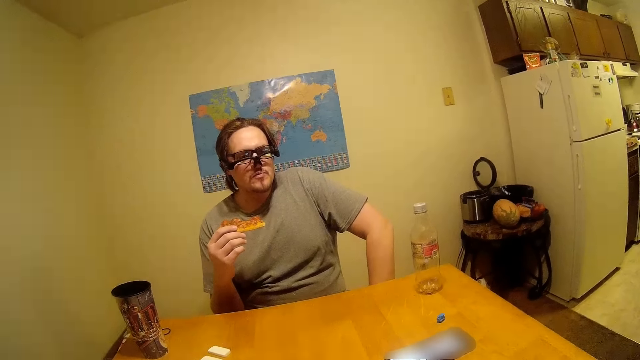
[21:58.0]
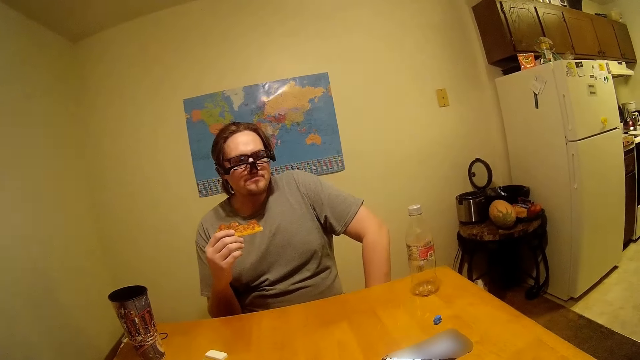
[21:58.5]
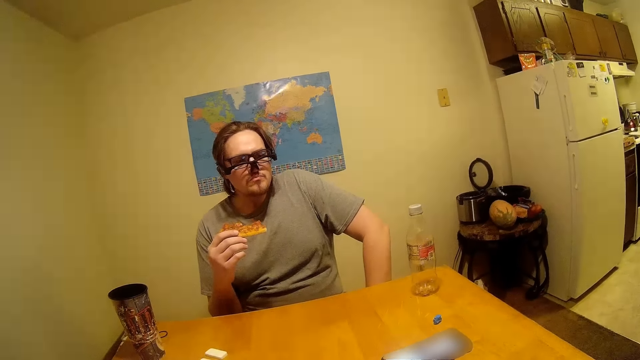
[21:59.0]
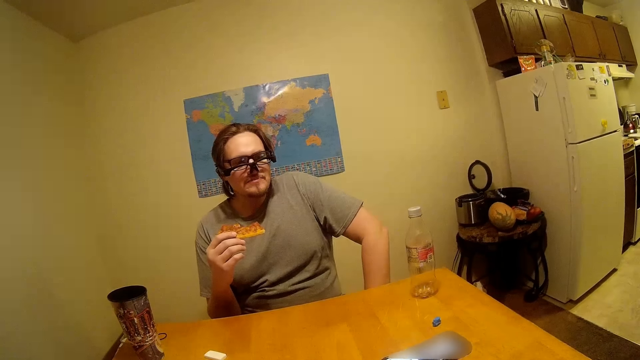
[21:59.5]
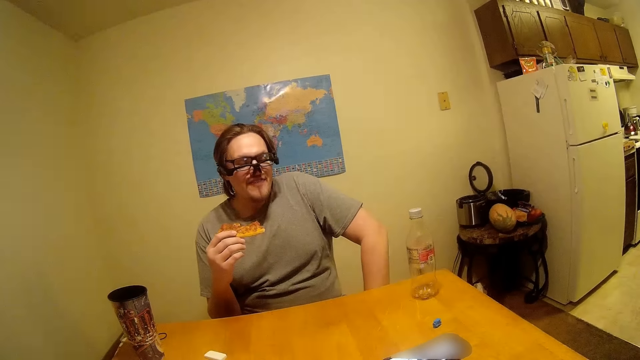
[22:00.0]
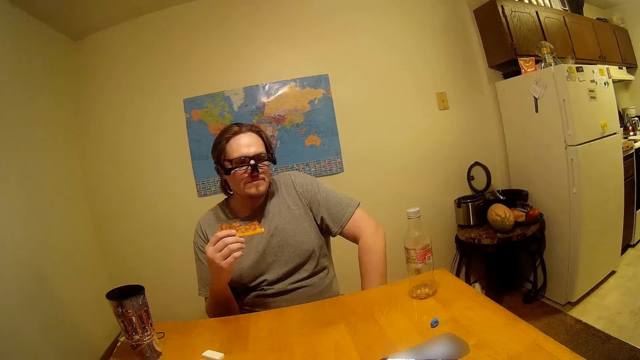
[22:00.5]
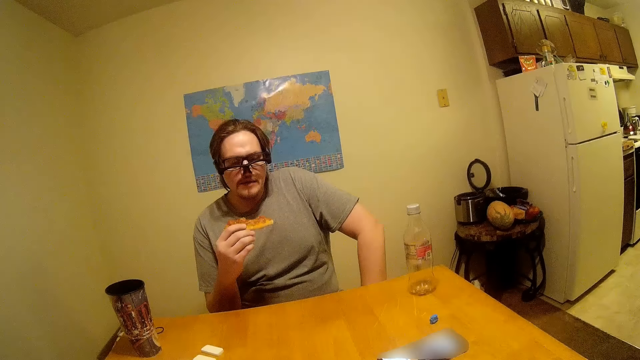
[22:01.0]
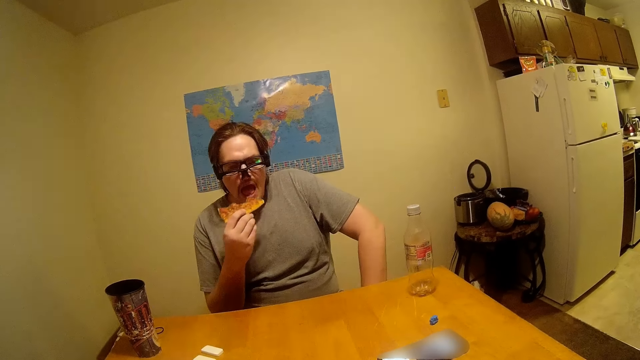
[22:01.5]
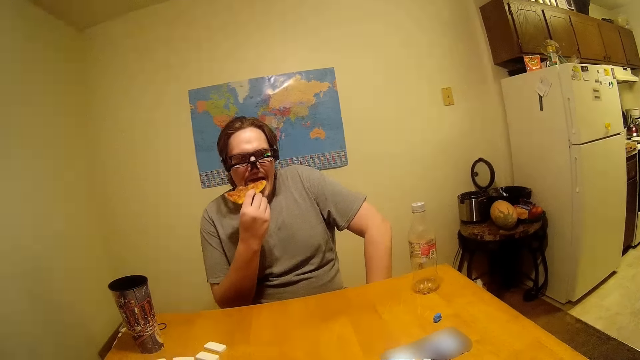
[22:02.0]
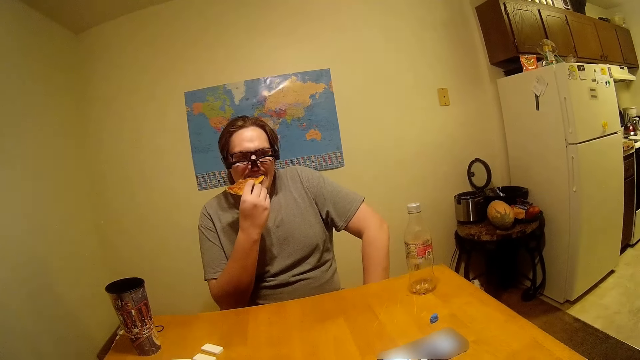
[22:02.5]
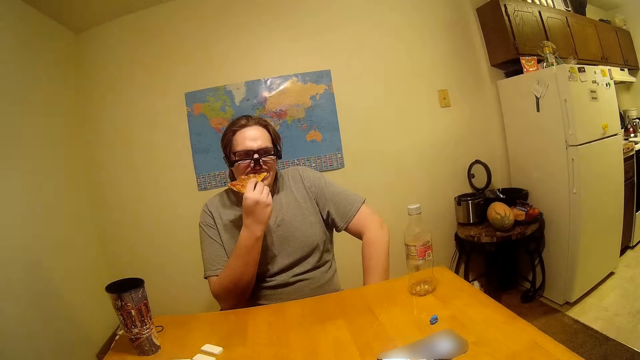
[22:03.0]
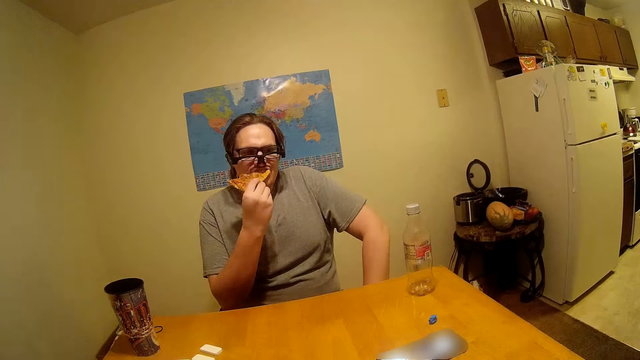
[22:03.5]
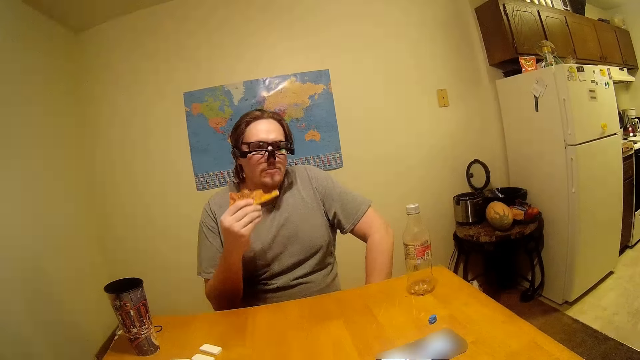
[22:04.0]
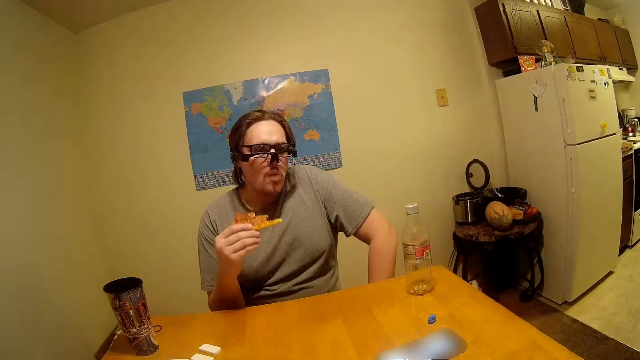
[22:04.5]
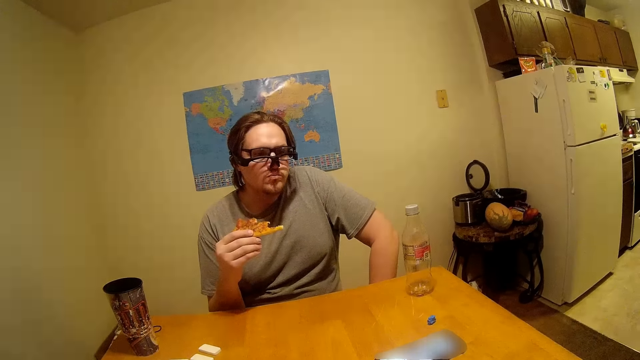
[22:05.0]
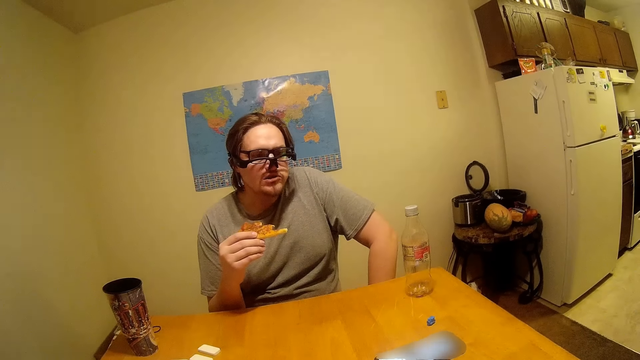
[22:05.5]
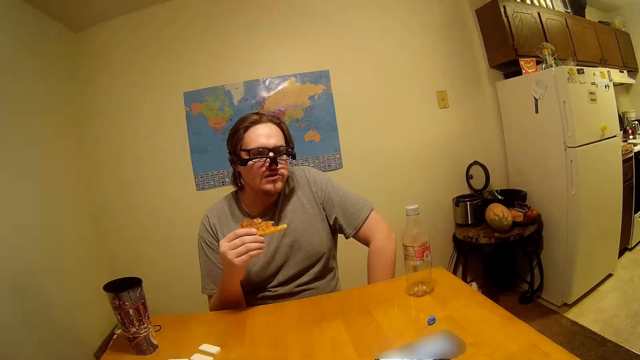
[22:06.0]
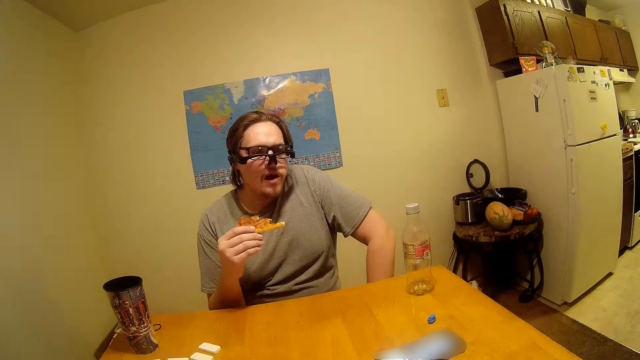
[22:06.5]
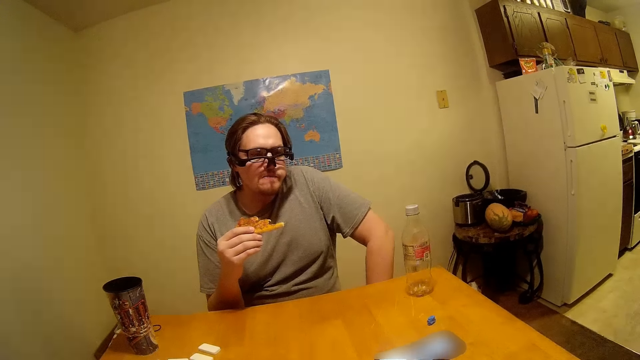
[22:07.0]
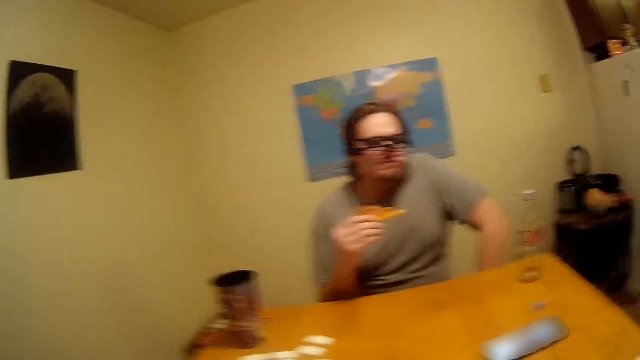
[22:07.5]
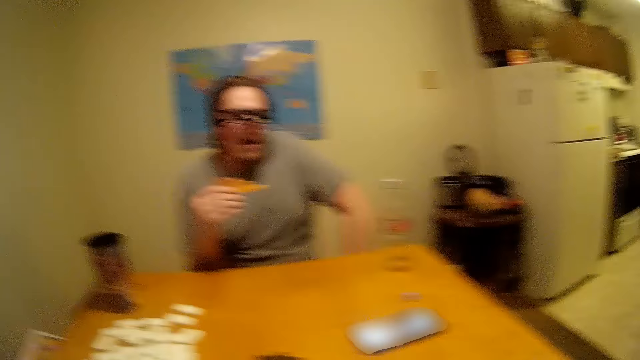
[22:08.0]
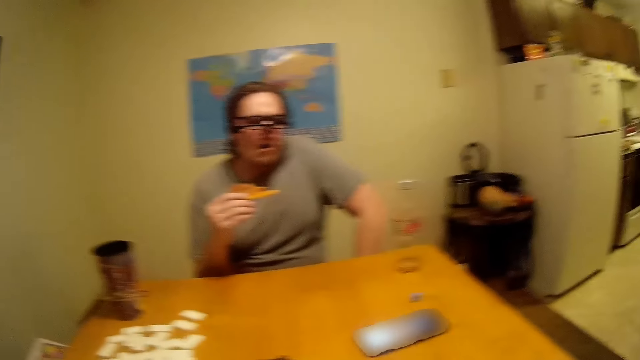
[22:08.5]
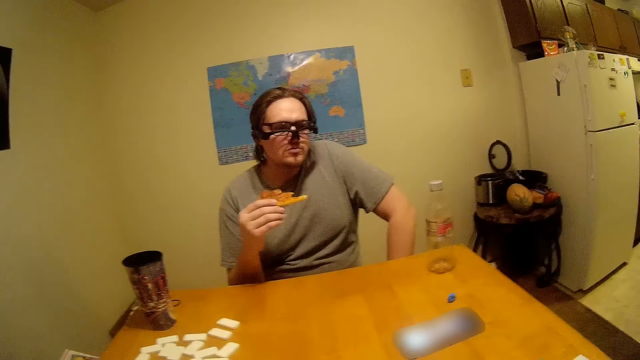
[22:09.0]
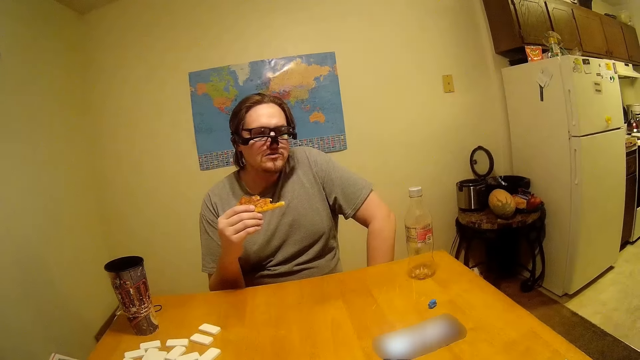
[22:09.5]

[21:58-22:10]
A man talks. The man eats.

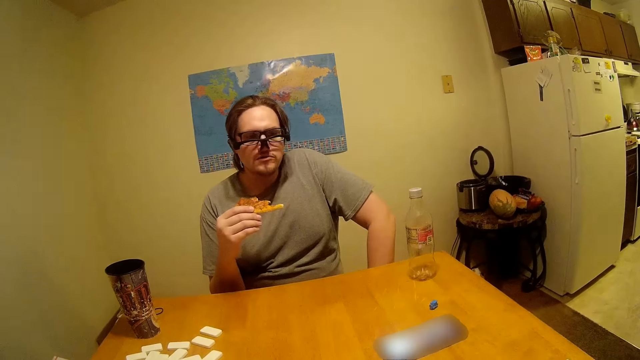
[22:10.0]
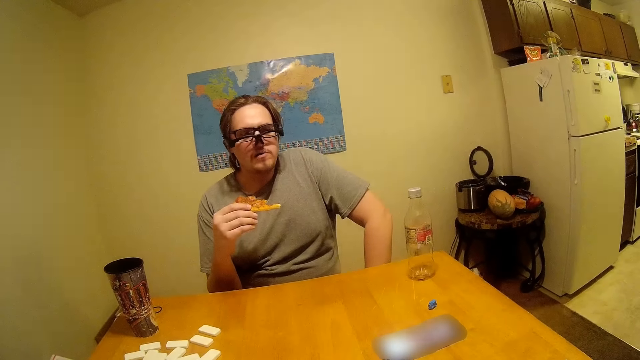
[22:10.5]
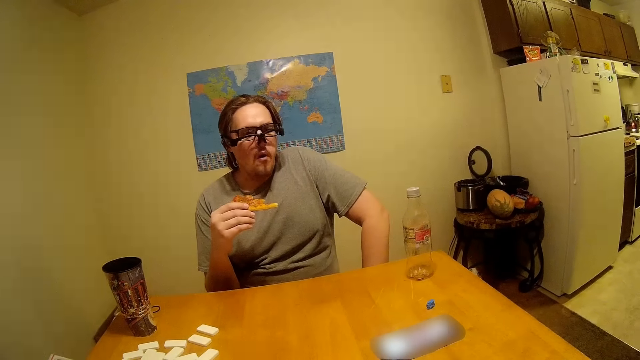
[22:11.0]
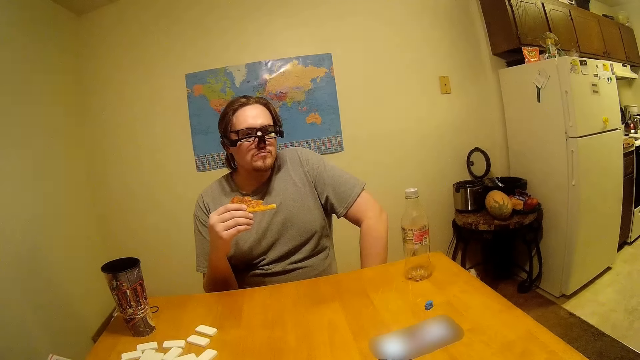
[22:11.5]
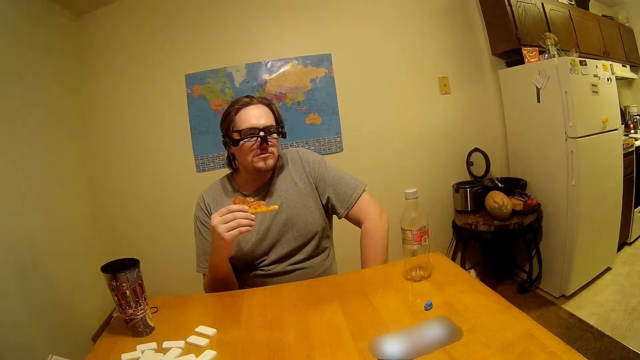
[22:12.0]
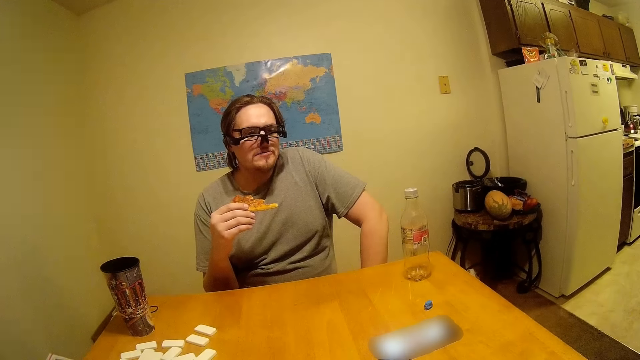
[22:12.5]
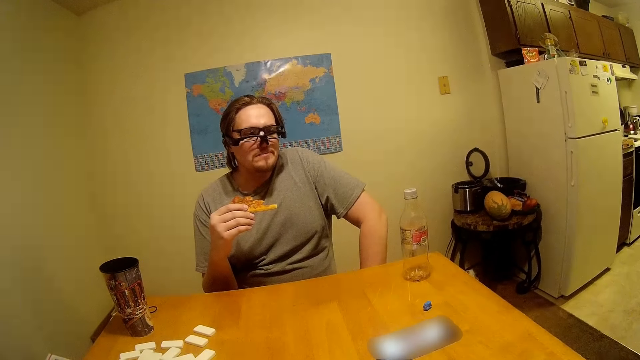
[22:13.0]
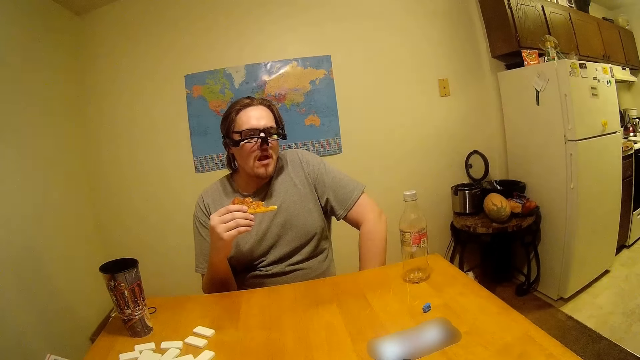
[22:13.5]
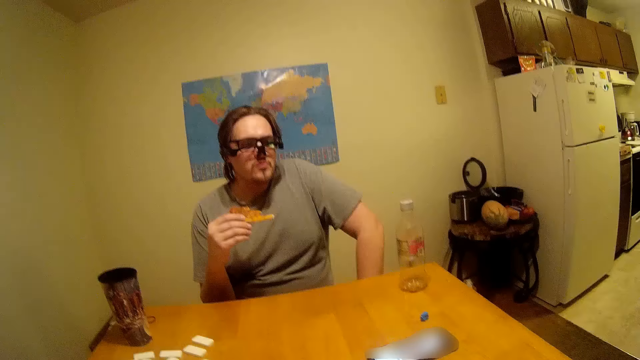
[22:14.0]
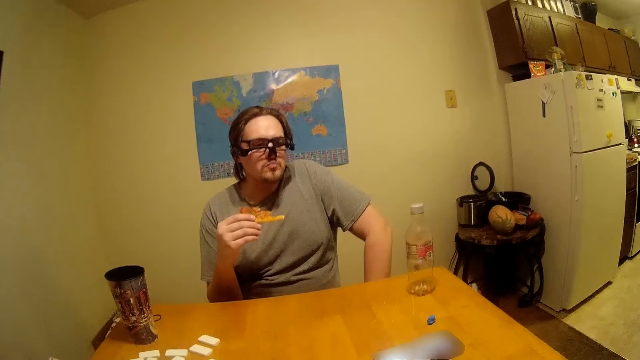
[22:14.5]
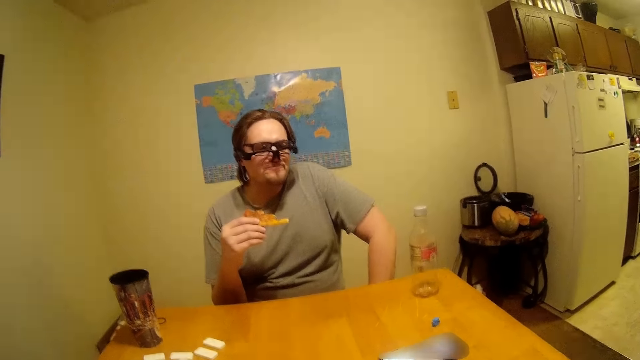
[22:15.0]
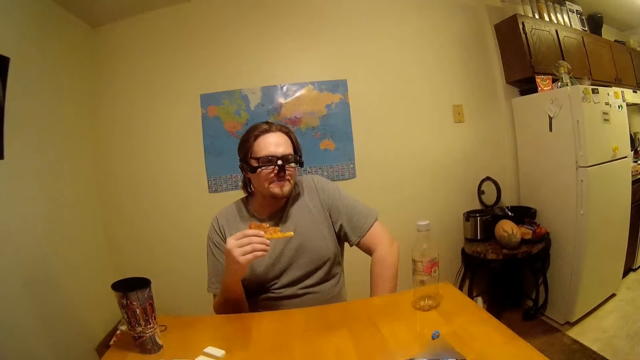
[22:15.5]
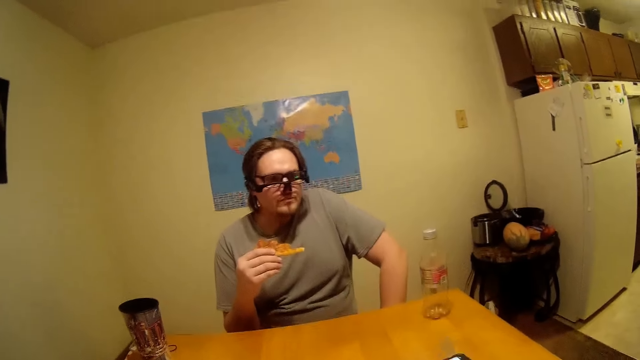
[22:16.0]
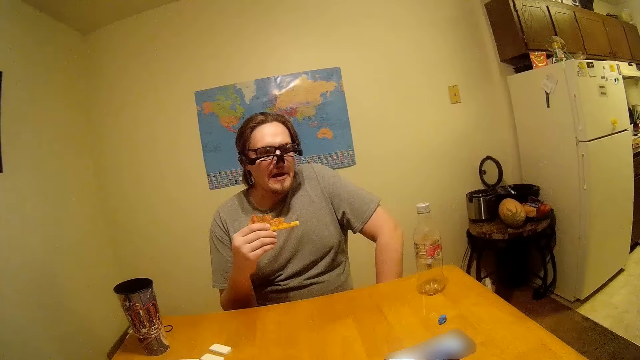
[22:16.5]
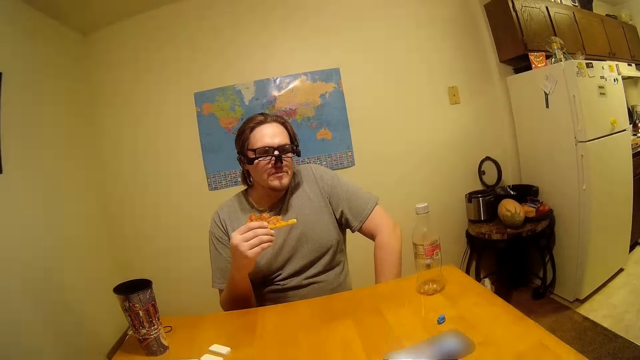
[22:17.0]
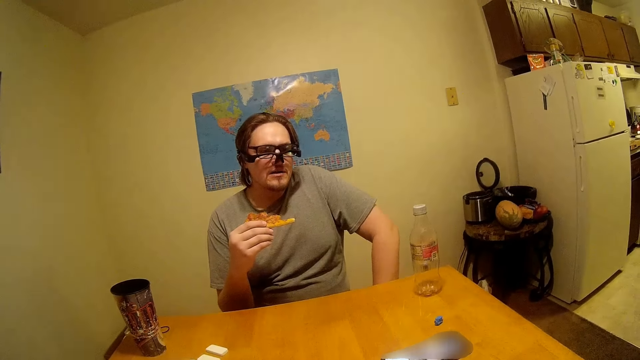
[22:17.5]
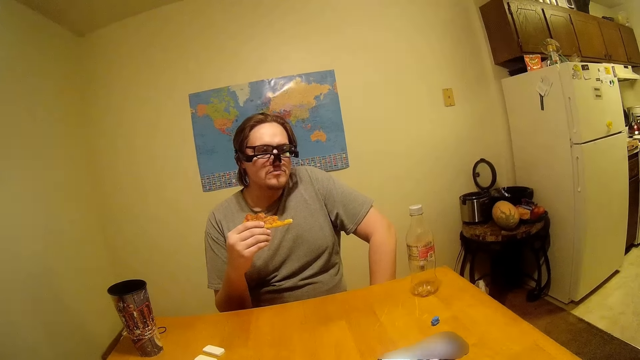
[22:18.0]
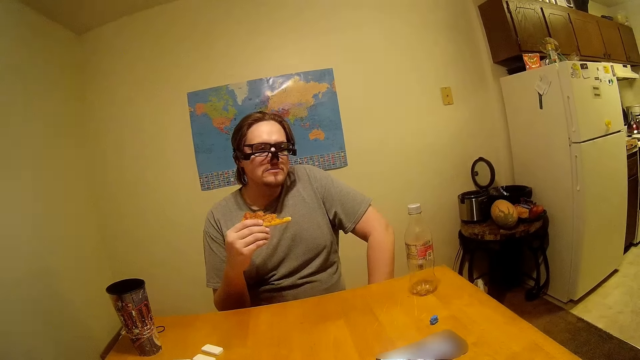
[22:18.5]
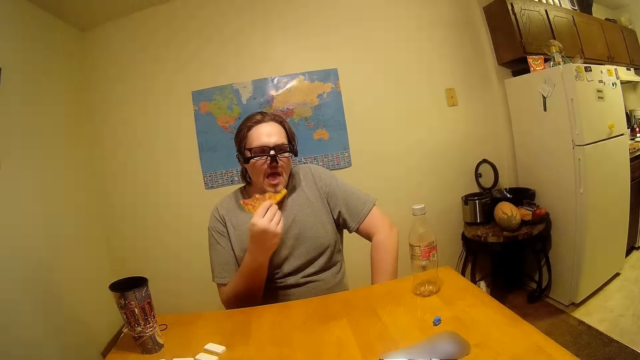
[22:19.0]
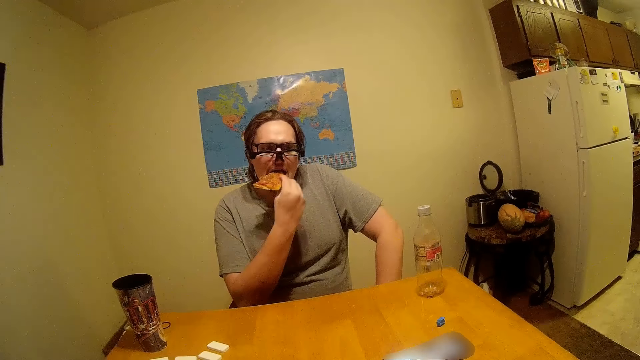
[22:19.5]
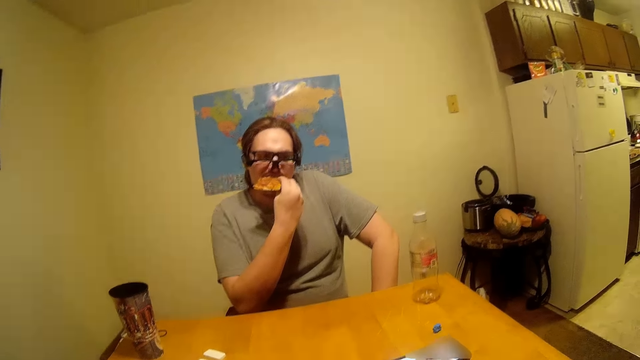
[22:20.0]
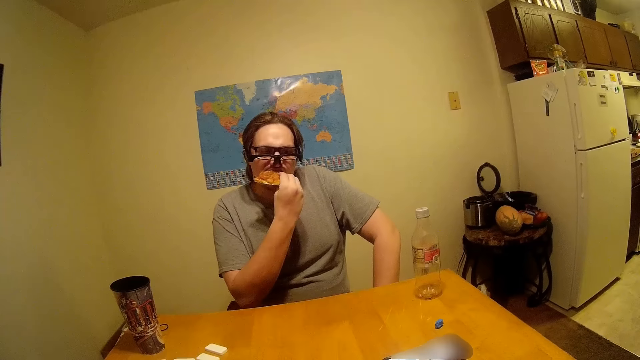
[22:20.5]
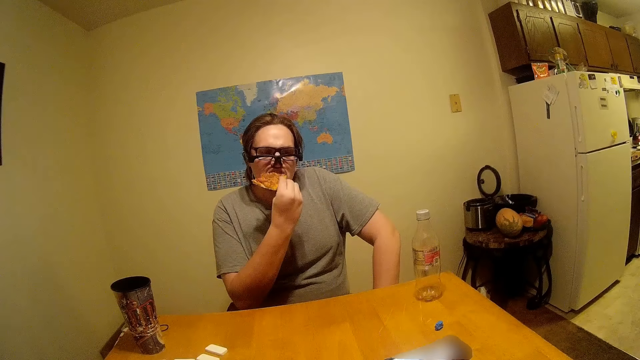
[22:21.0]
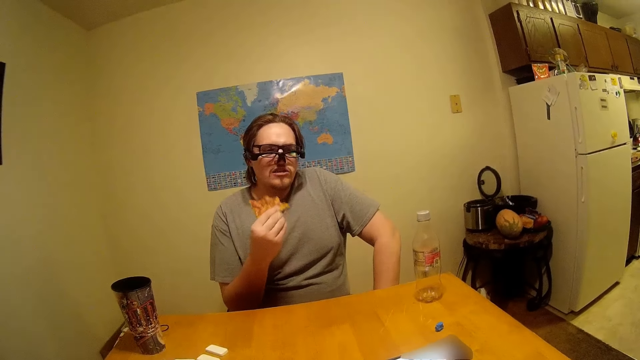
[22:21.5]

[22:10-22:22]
The camera wearer talks. A man eats.
